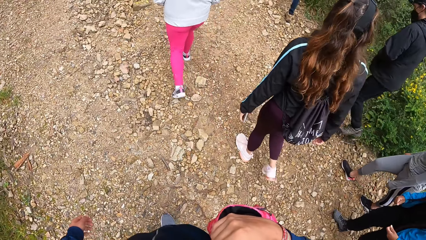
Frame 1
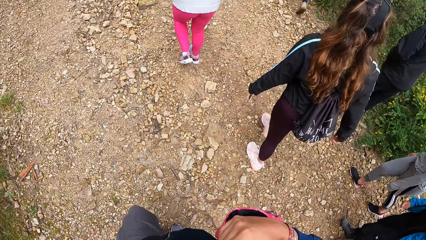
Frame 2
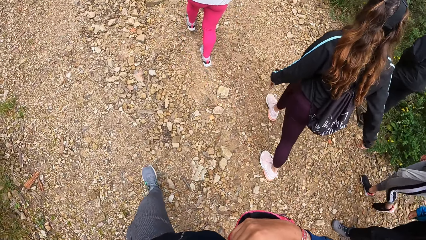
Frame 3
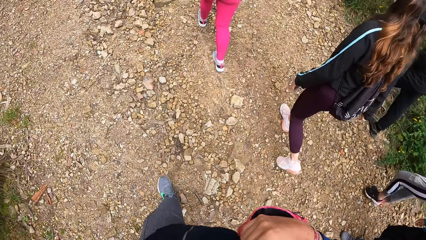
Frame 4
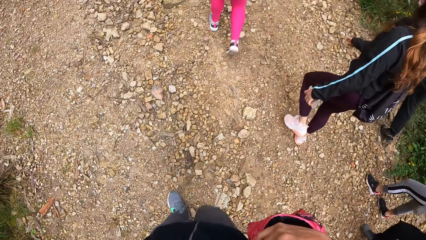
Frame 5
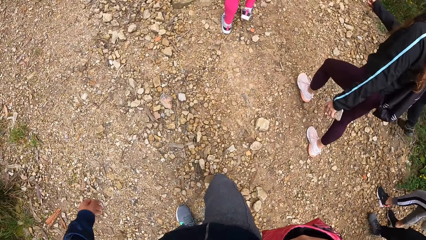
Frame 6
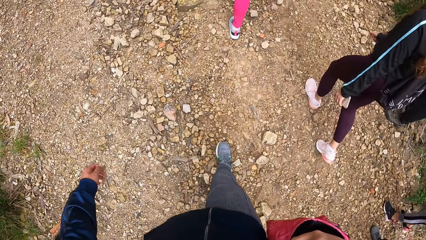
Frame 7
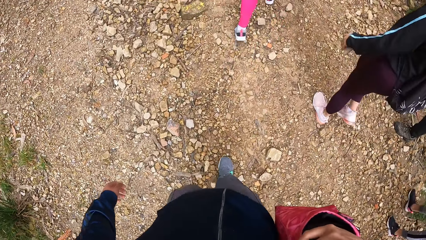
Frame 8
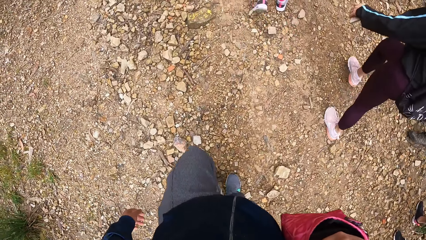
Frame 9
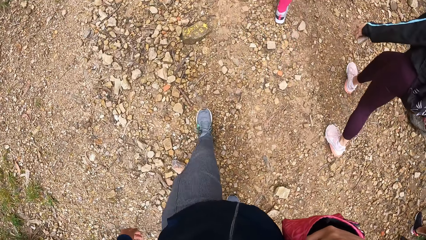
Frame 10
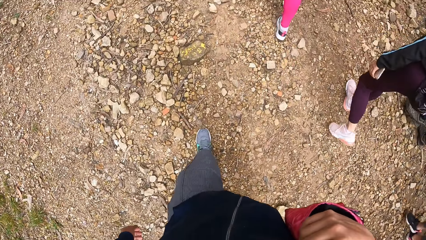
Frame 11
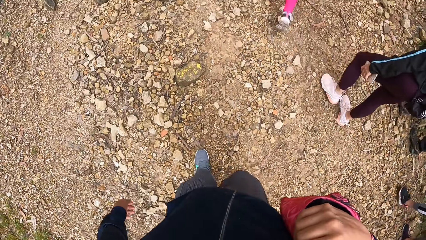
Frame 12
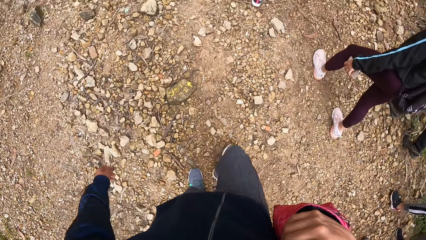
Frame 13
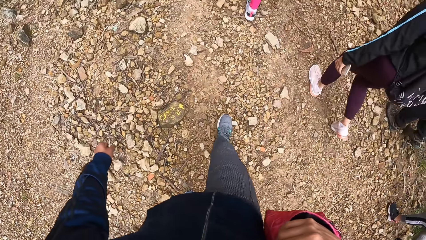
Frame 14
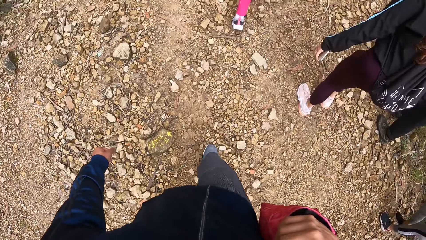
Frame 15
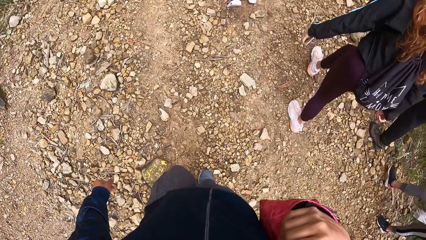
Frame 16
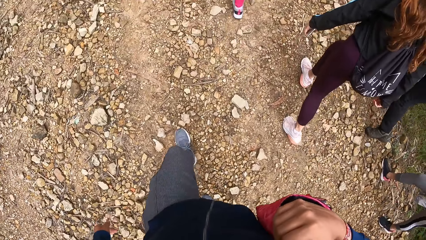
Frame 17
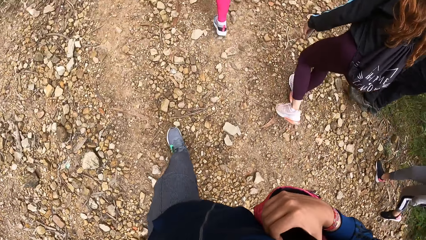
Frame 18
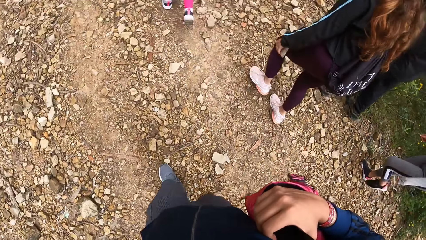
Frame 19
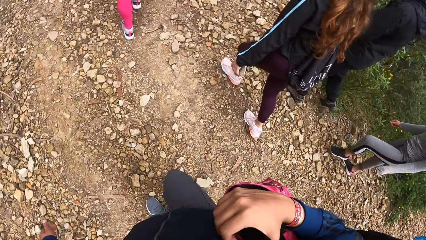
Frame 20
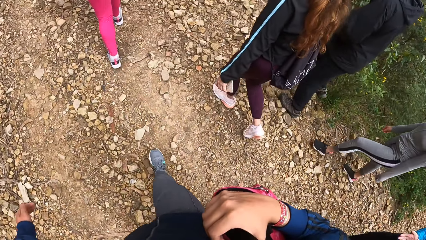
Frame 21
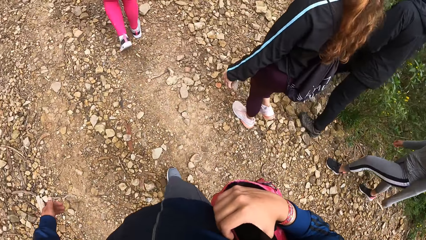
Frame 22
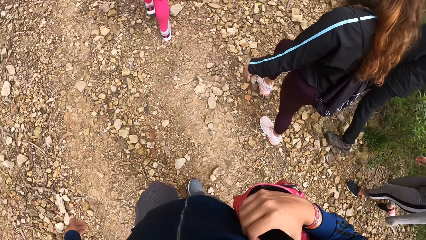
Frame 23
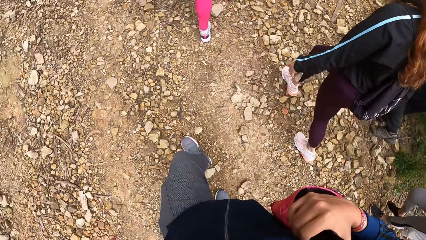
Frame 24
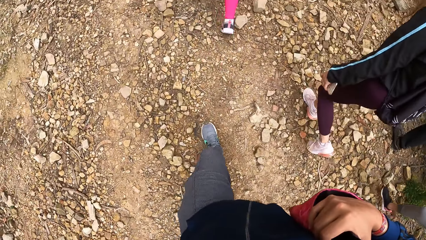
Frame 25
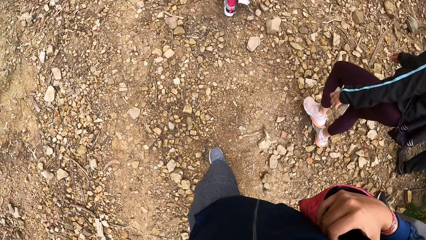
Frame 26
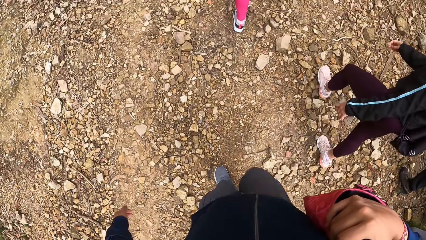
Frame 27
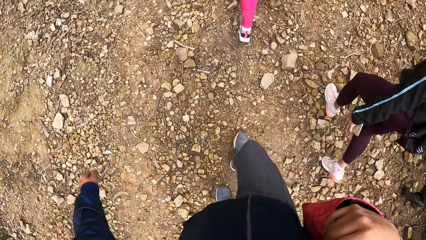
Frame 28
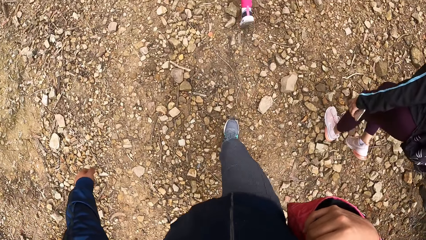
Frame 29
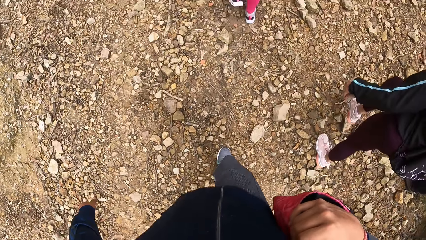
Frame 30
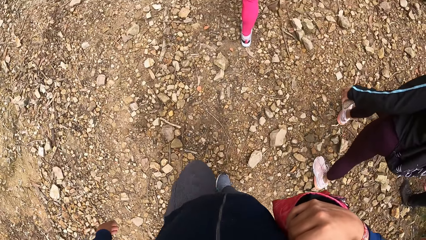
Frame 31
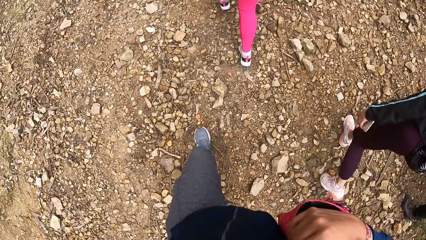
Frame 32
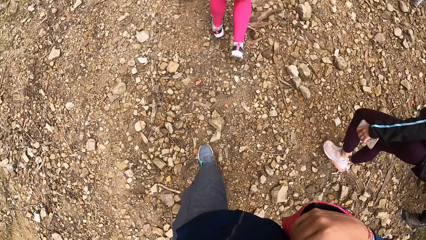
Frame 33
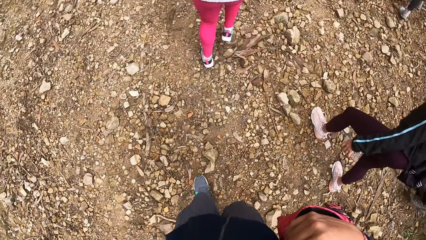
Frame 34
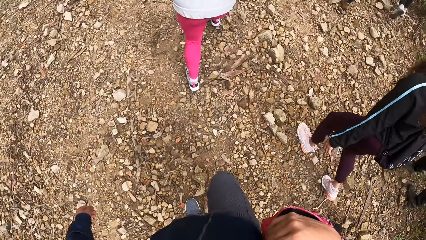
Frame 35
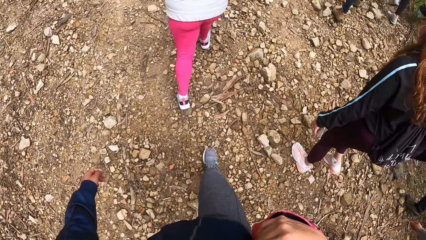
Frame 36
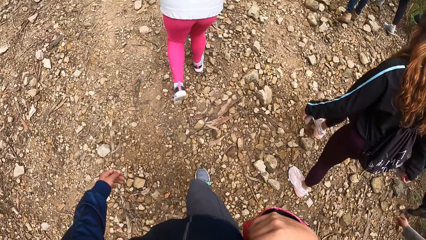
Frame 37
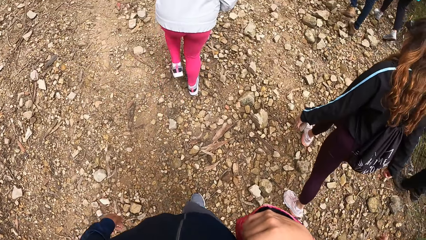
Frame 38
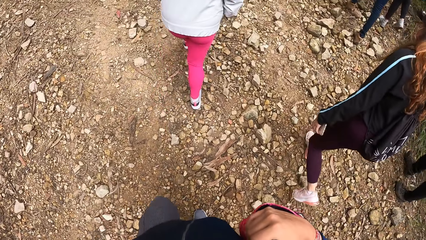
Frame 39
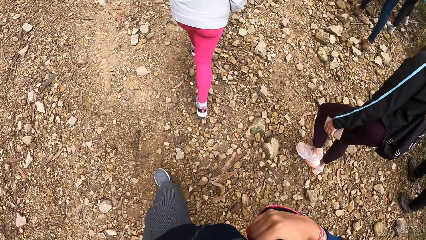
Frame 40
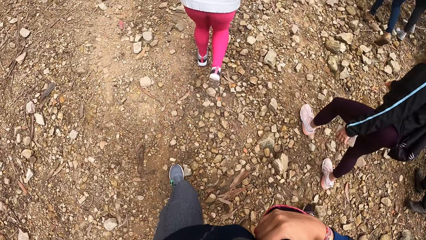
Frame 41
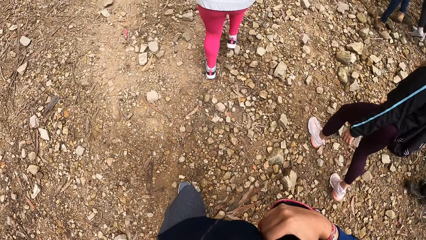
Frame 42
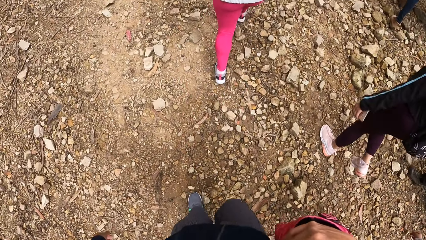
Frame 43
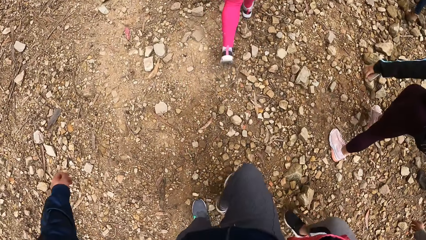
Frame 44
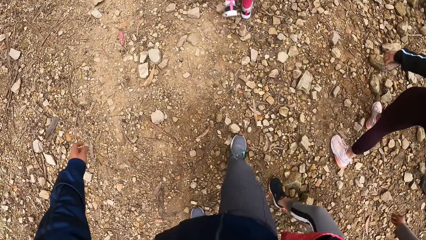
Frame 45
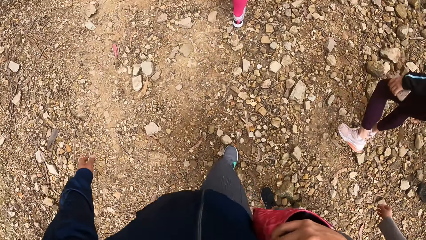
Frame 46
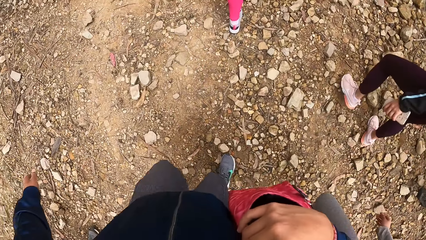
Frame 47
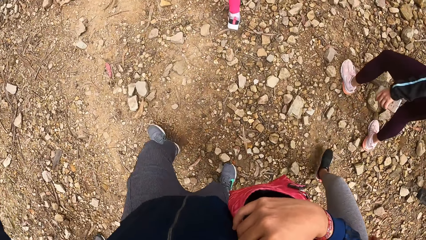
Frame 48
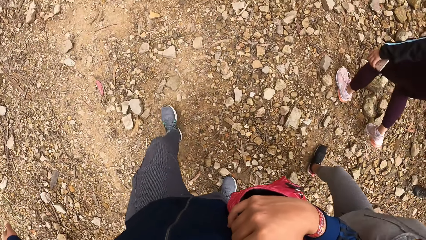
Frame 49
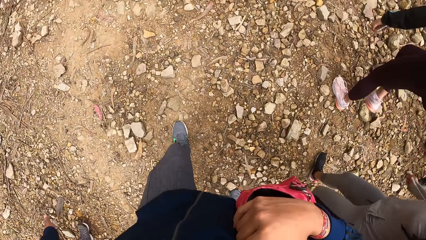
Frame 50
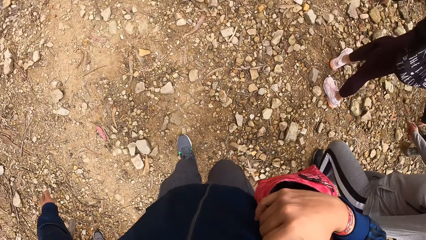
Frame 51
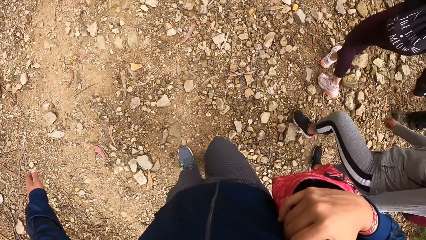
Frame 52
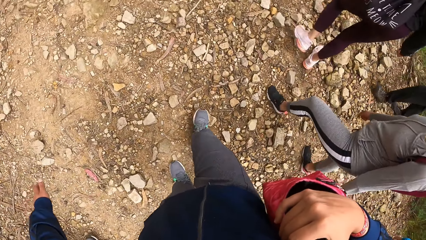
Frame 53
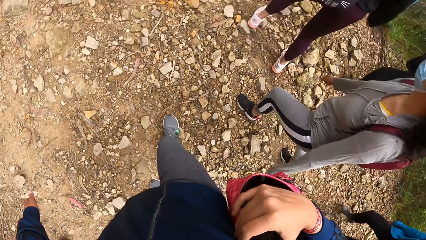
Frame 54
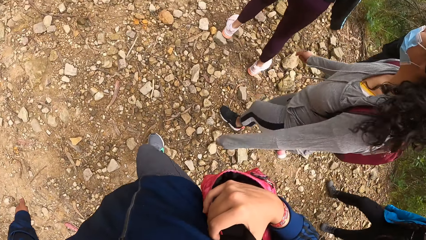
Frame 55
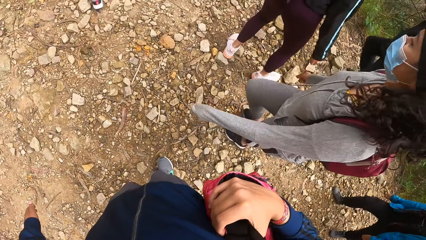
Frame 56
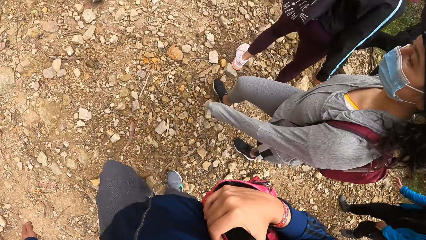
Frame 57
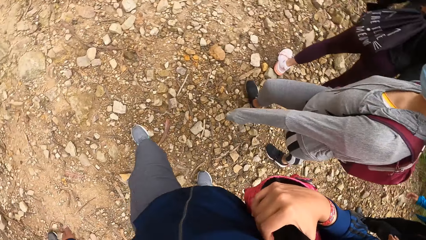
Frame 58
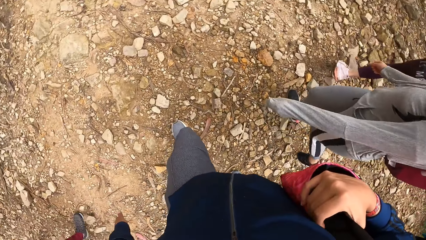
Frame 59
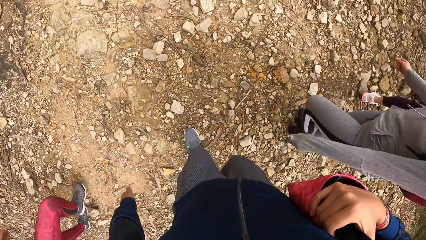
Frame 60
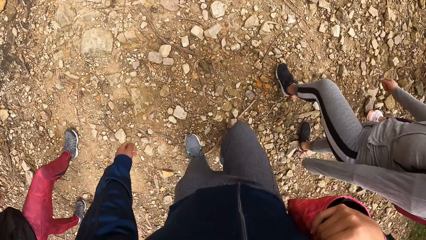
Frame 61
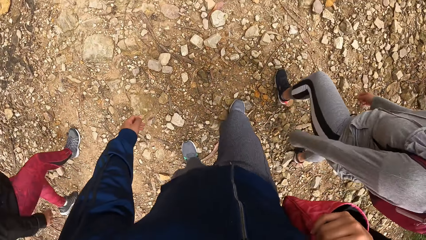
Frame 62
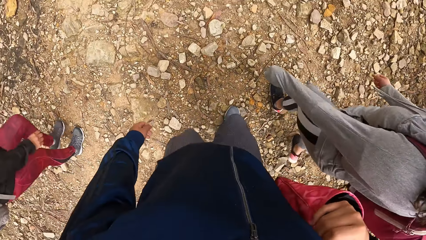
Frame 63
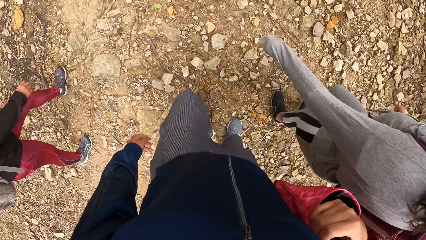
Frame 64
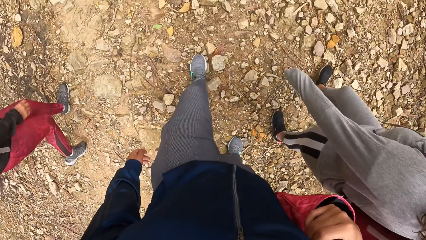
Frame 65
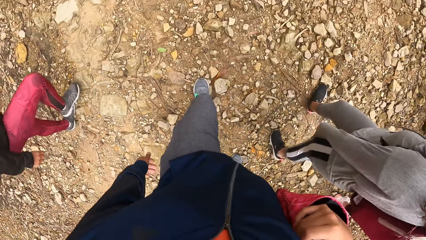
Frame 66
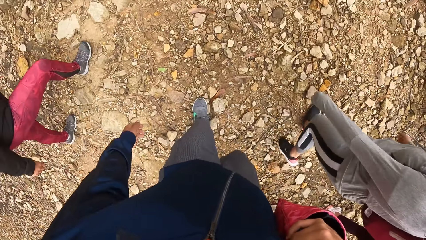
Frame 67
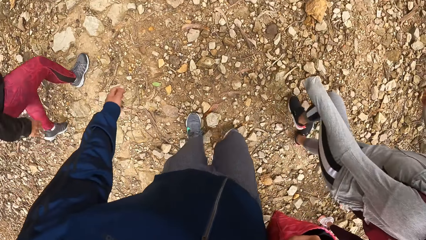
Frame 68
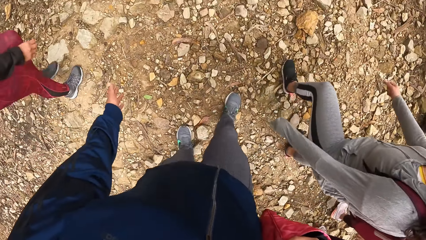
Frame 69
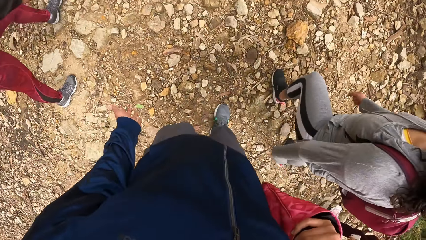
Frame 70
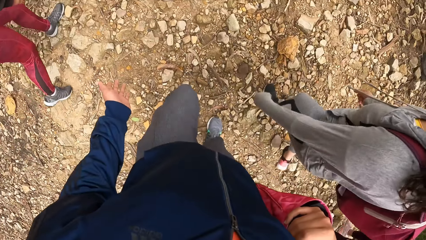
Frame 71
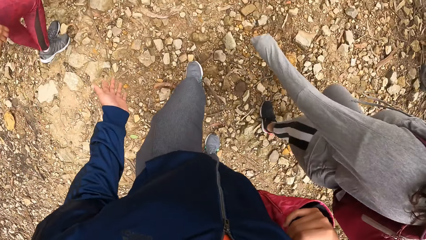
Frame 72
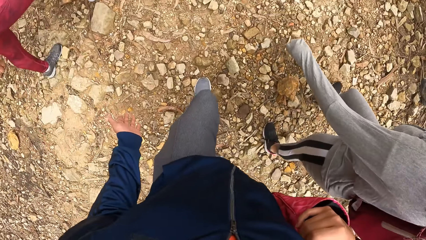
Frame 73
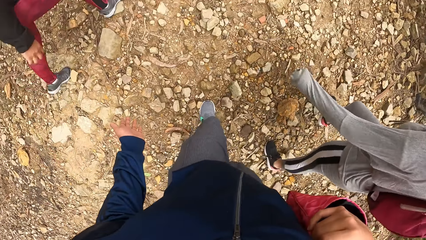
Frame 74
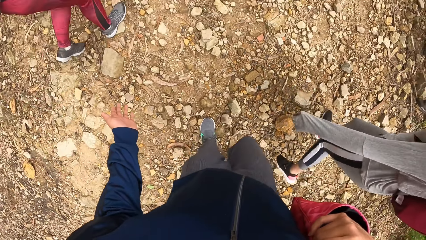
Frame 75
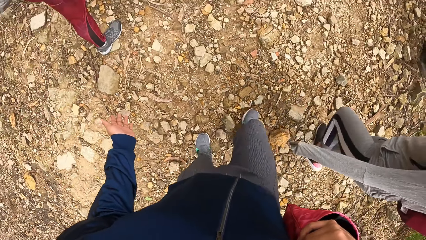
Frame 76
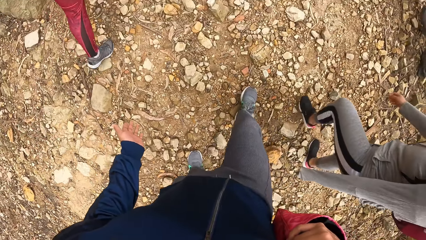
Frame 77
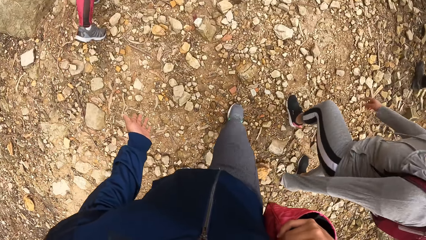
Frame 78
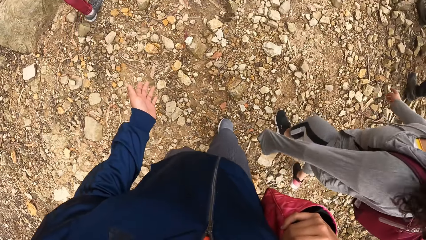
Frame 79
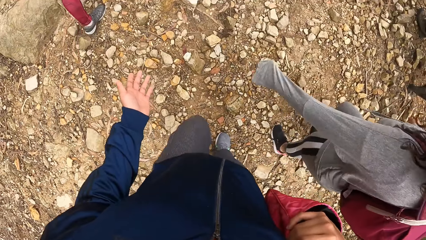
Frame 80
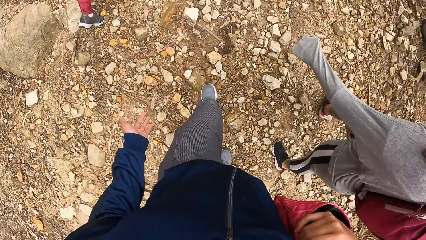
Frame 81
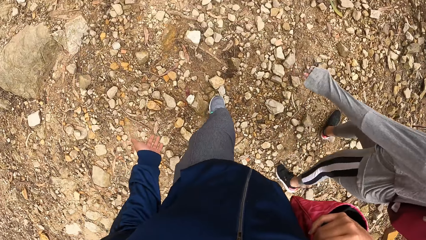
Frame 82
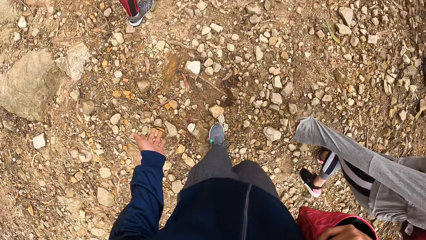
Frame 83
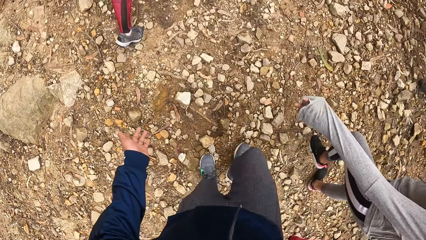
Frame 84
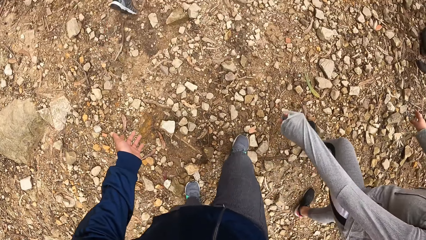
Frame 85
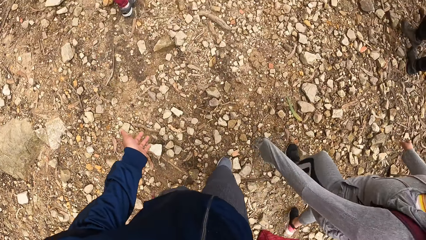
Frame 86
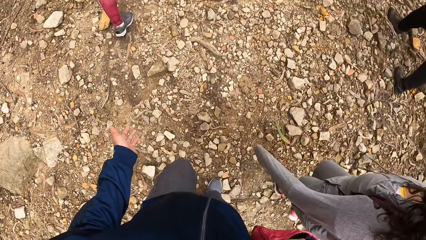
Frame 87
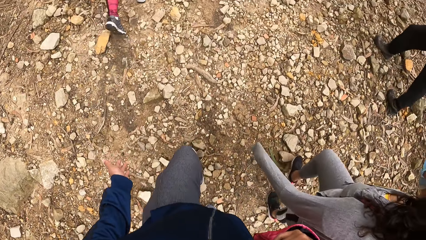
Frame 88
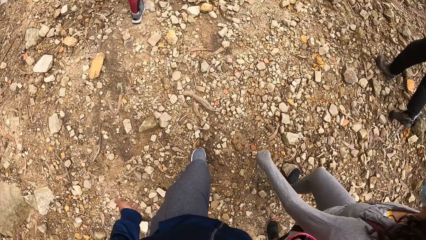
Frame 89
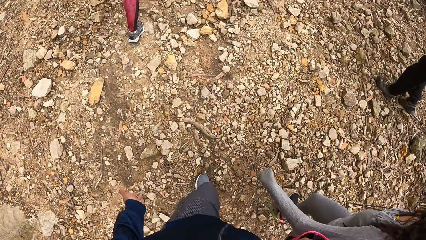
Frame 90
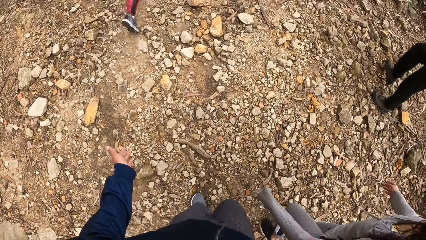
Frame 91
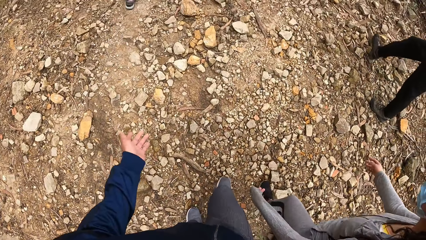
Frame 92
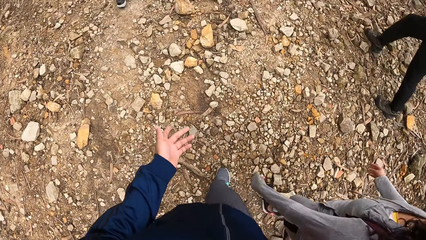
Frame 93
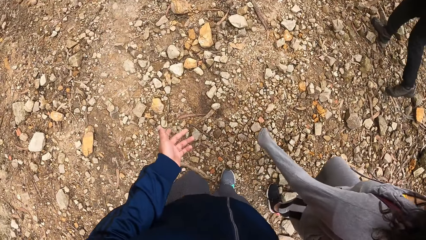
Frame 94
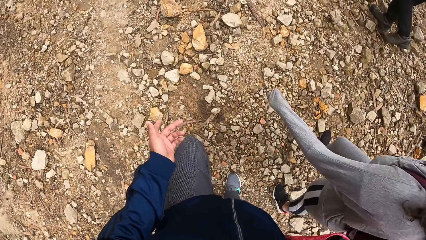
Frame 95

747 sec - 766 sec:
The camera wearer walks. A woman walks. Another woman walks. The first woman walks. The camera wearer interacts with another woman. Another woman walks. The camera wearer walks. The last woman pulls the sweater.
